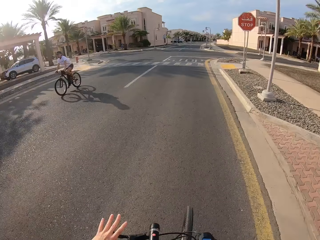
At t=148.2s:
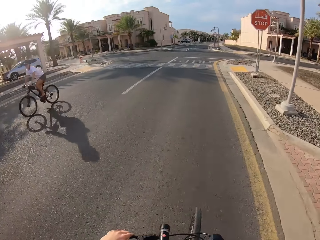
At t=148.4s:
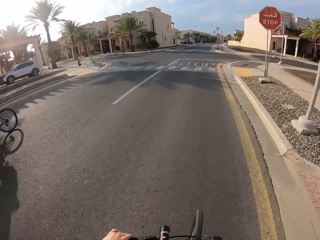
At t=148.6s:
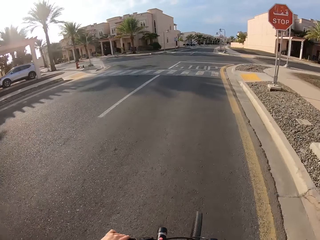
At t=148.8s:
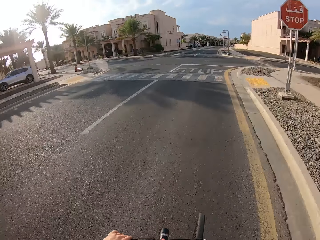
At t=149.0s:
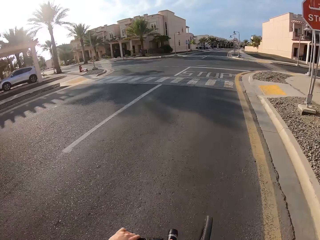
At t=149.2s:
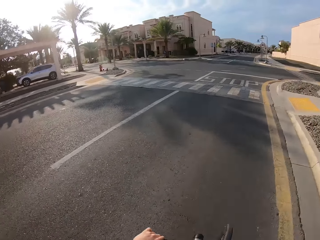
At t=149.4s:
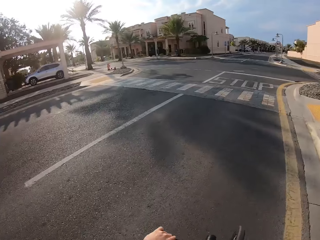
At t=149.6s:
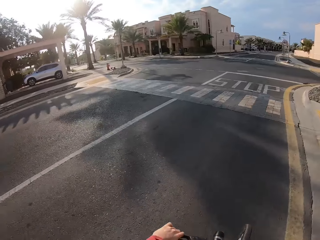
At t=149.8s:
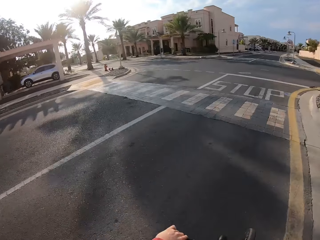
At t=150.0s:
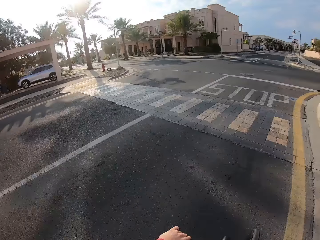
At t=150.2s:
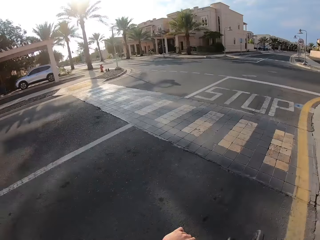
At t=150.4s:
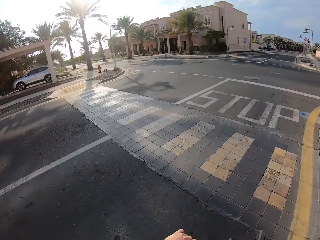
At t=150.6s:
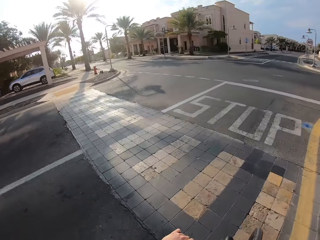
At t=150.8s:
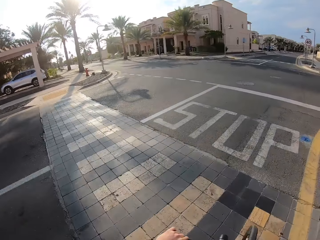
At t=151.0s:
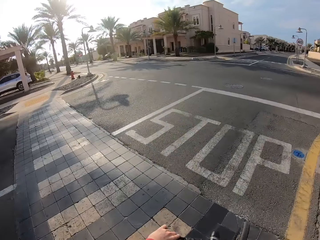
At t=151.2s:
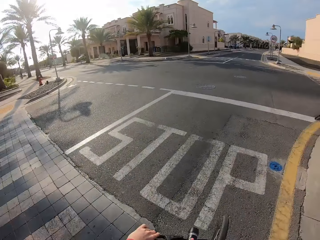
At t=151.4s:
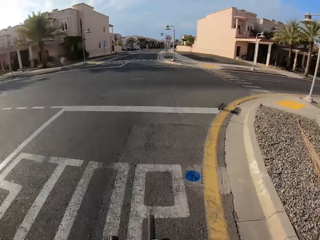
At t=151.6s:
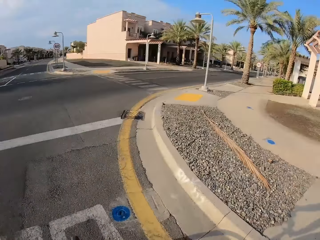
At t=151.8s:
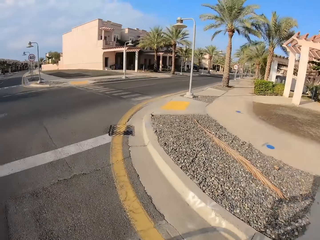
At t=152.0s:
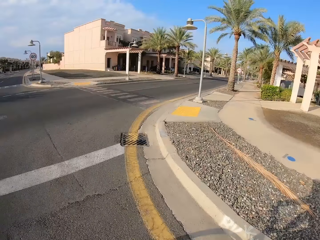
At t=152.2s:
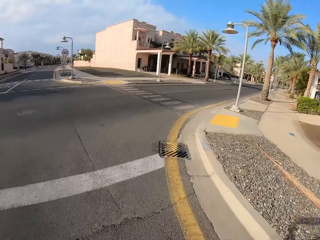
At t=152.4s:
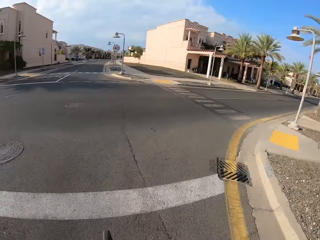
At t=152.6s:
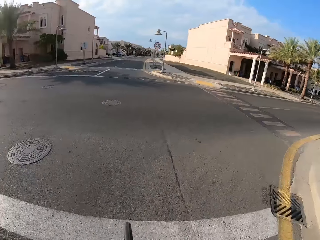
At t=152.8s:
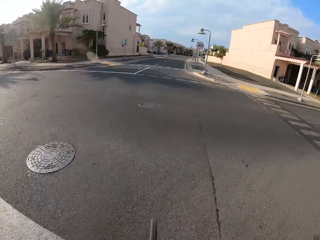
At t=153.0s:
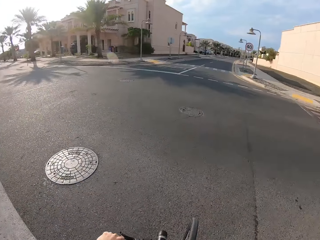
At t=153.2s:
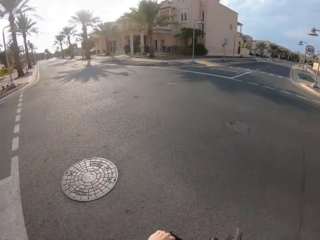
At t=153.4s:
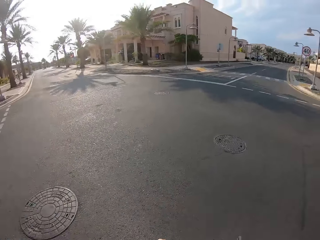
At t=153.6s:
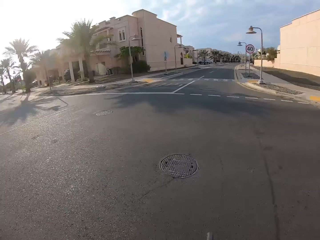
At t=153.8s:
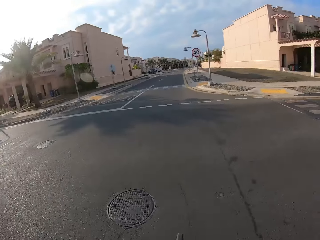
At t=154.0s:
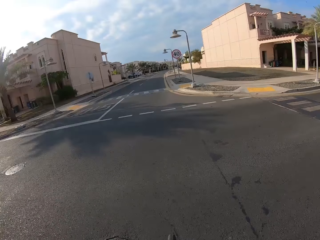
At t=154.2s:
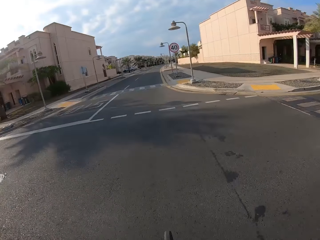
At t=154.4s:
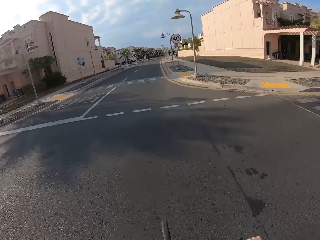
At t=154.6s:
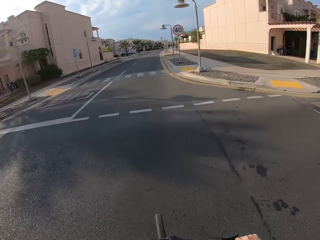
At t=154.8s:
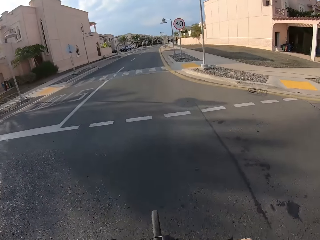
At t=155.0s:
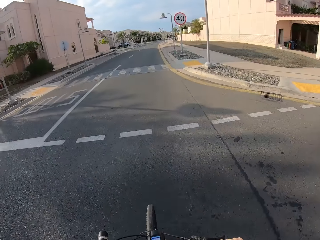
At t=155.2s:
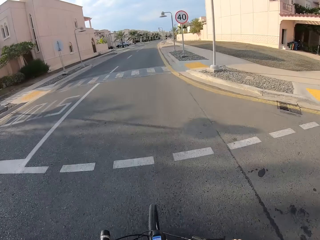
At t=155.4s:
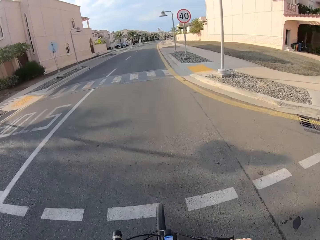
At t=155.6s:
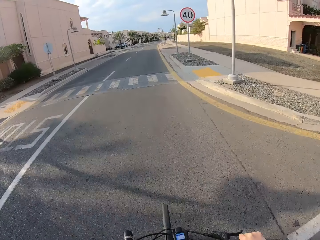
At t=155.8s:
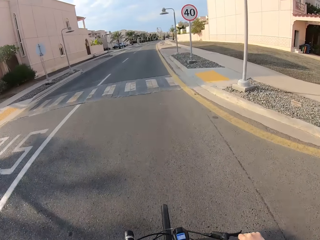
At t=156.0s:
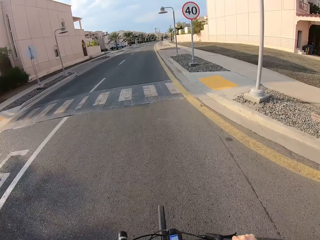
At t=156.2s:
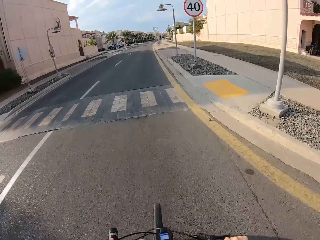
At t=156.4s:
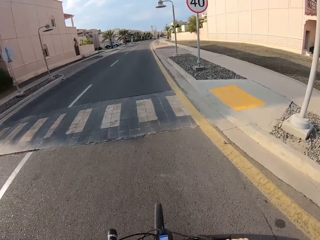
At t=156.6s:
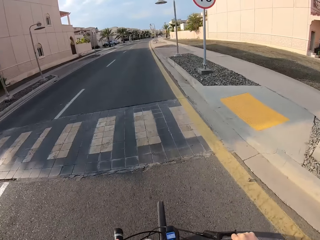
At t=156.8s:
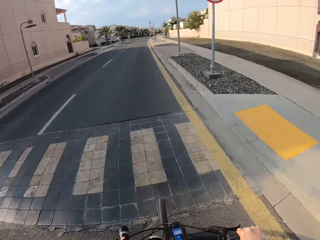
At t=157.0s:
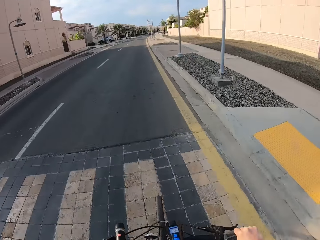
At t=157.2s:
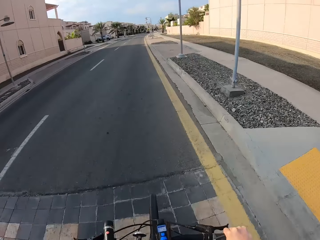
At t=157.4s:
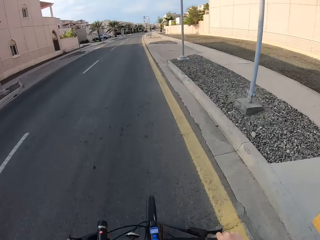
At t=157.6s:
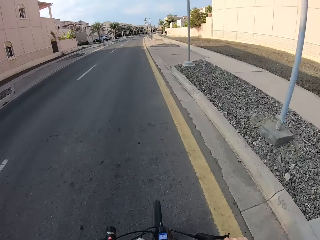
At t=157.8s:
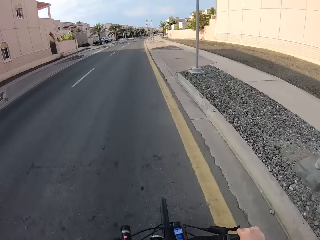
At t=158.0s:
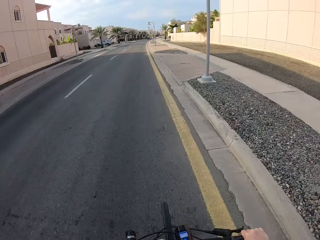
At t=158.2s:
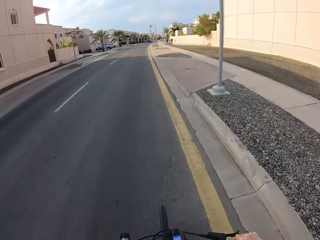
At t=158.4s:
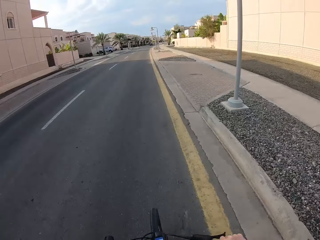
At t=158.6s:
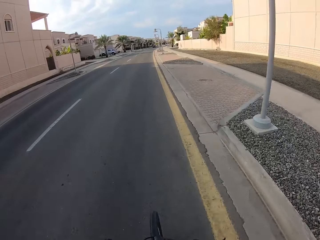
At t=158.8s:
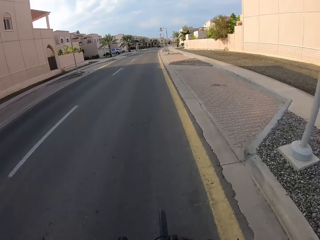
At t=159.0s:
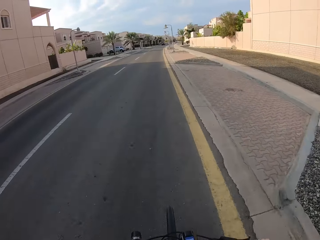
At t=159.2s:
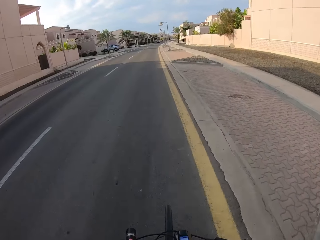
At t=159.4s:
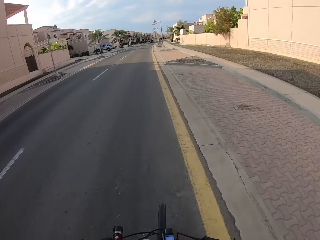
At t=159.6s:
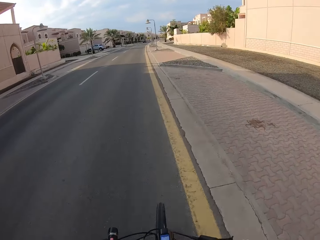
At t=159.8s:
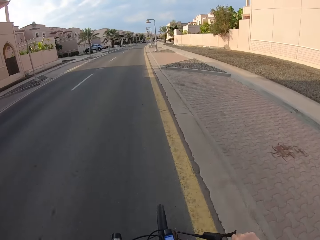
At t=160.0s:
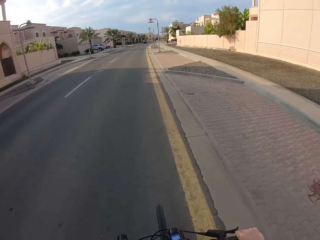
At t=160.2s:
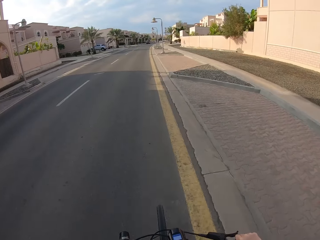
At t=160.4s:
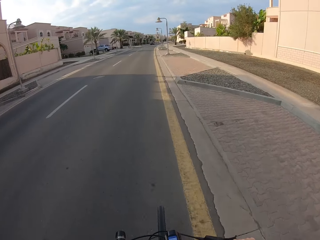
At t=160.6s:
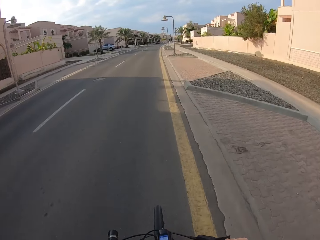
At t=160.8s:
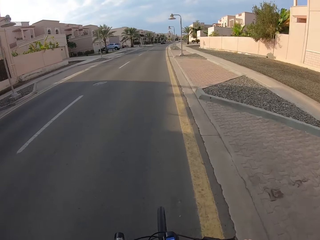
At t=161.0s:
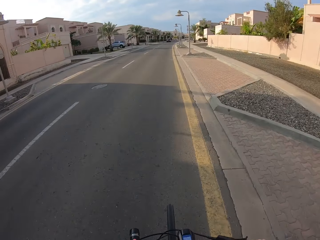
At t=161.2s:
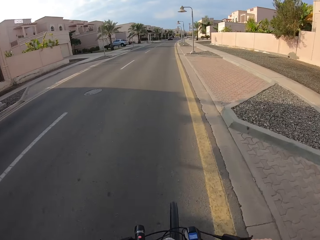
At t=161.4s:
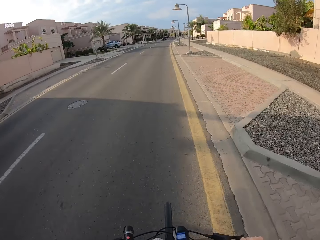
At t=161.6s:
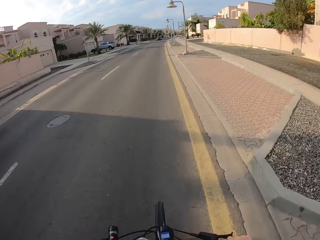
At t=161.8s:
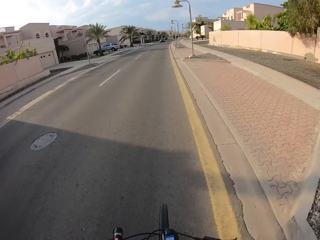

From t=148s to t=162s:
A person rides a bicycle past the camera wearer. The camera wearer raises the fingers. They hold the brake, ride the bicycle on the tarmac road, and look left. They ride the bicycle on the tarmac road.

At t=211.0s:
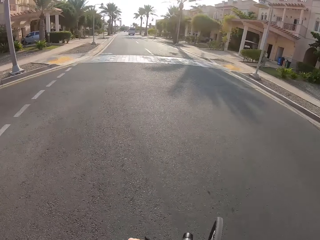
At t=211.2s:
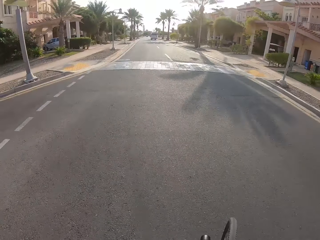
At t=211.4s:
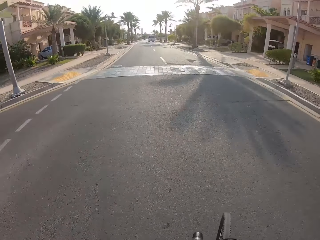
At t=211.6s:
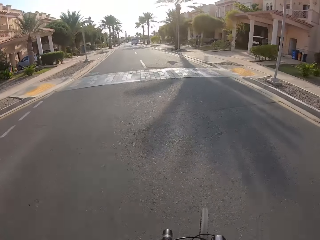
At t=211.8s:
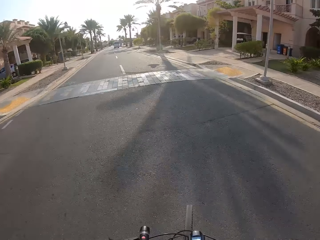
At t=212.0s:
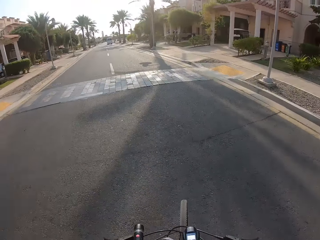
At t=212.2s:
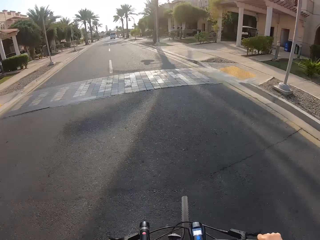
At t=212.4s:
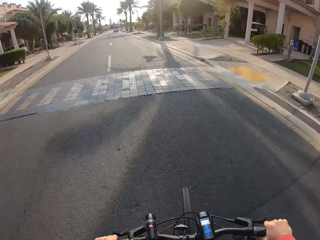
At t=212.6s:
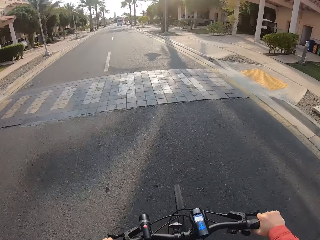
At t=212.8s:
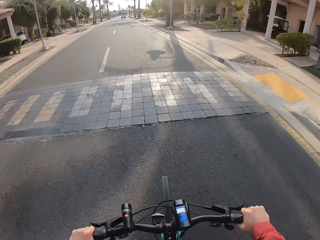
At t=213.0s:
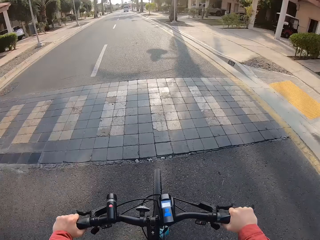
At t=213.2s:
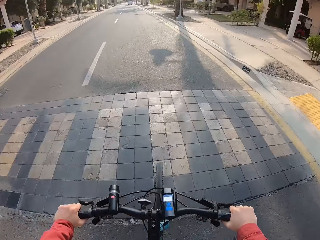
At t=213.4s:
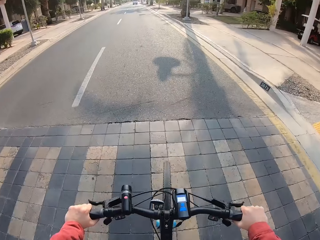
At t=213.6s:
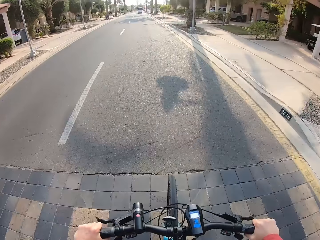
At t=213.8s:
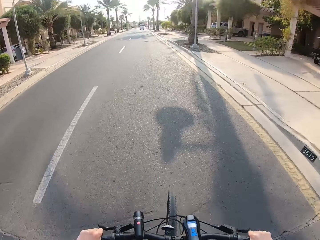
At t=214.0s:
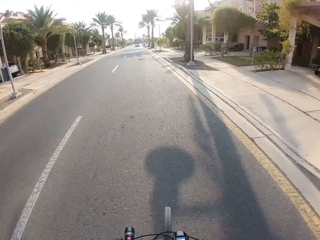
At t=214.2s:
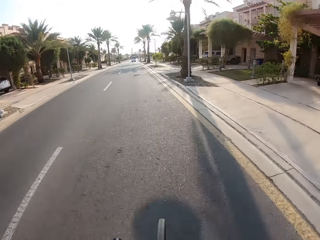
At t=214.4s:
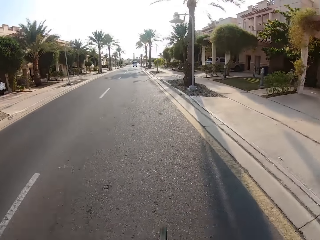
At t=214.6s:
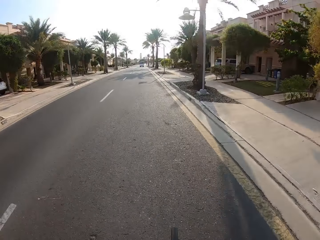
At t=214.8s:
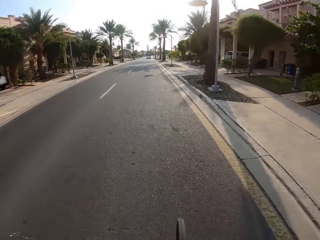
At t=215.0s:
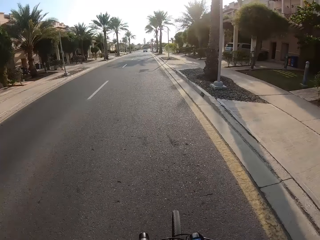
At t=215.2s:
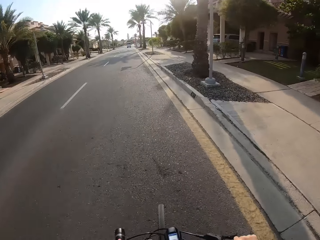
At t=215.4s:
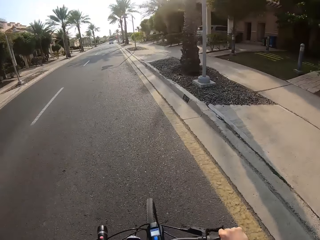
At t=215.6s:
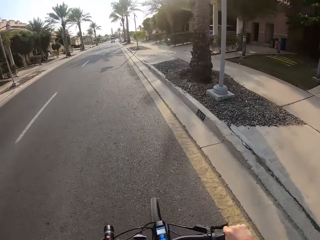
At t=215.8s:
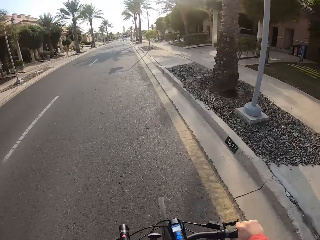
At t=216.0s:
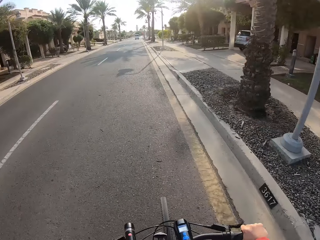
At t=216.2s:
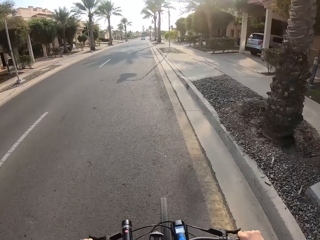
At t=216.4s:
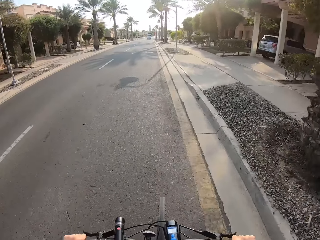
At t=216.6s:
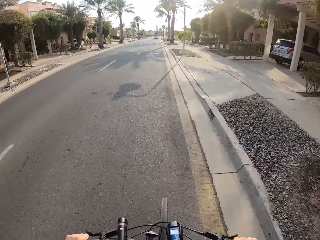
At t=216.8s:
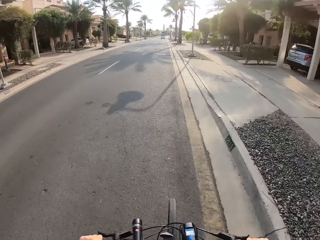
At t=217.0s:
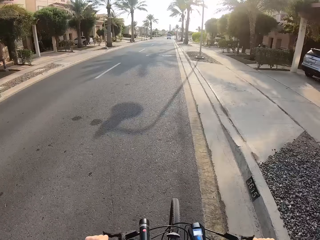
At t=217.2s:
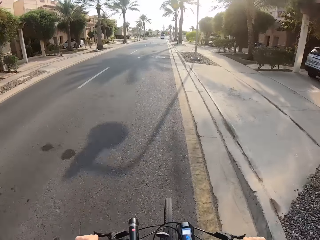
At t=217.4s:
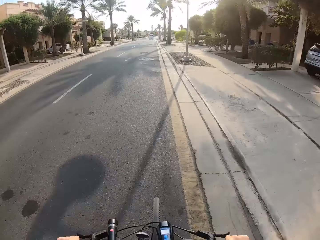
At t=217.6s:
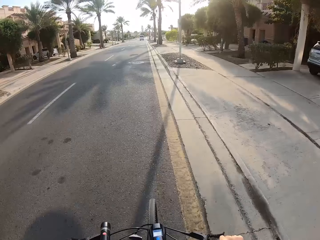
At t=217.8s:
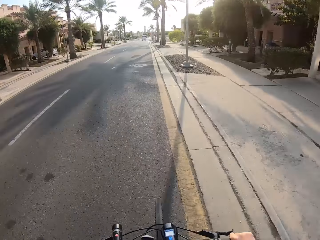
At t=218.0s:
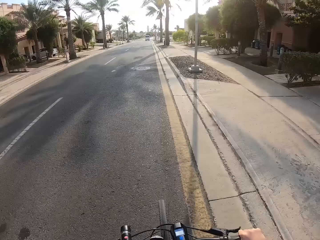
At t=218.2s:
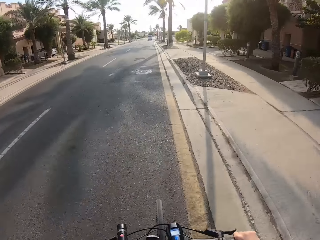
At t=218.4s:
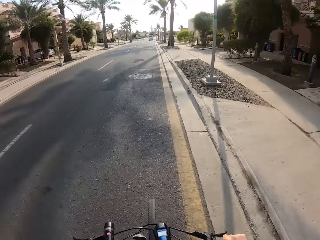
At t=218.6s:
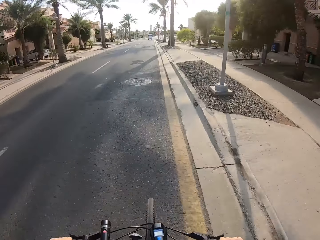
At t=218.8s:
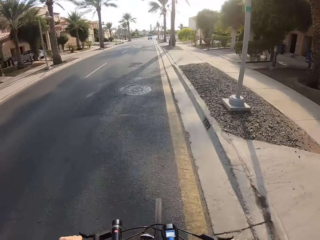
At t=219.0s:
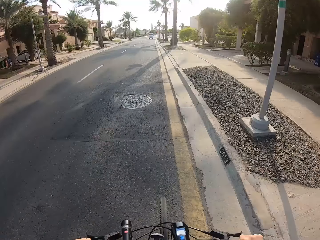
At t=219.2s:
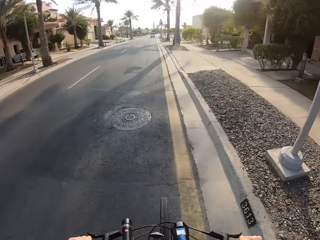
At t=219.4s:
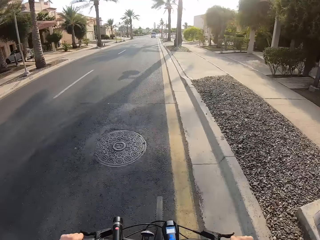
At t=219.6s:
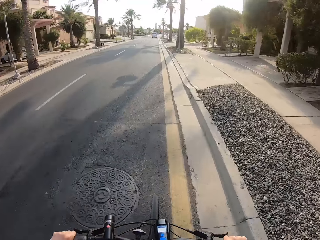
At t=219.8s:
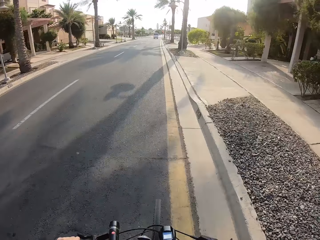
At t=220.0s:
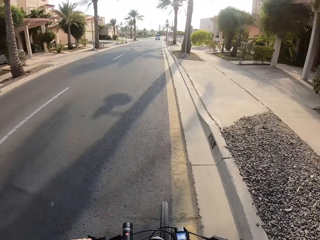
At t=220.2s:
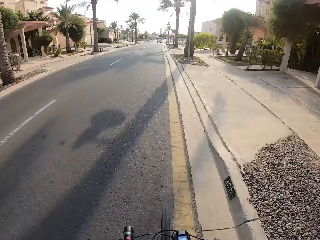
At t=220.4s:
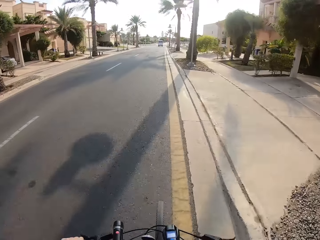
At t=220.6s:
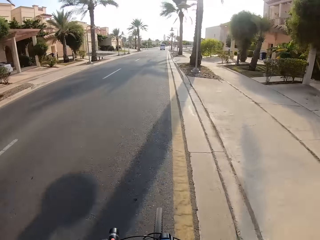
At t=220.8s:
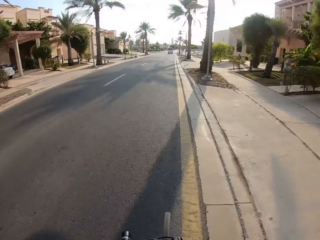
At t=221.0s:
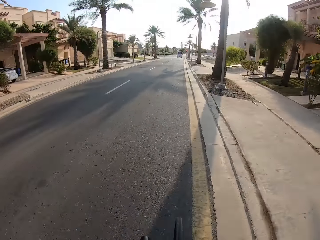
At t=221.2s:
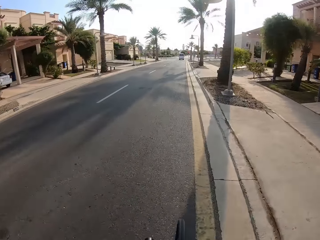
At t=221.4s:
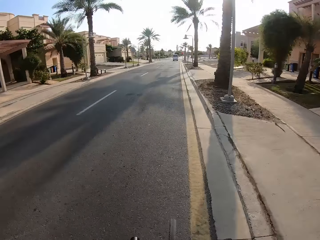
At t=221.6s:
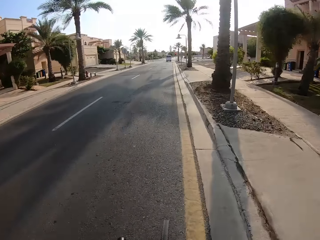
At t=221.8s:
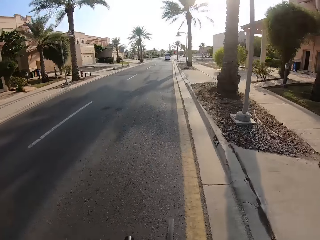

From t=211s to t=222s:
The camera wearer takes a left turn. They ride the bicycle on the tarmac road.
